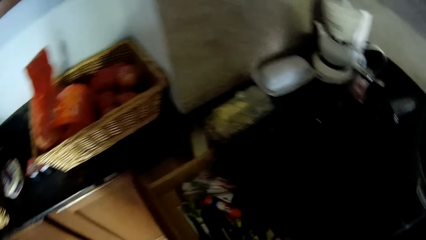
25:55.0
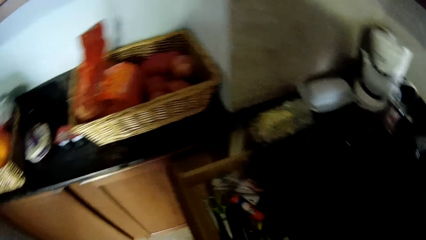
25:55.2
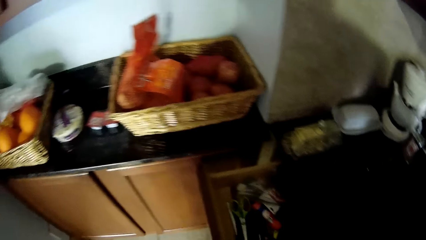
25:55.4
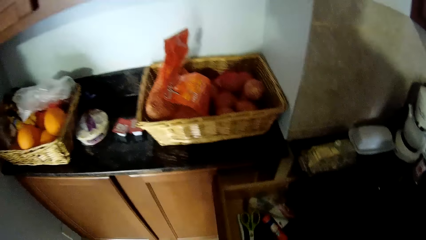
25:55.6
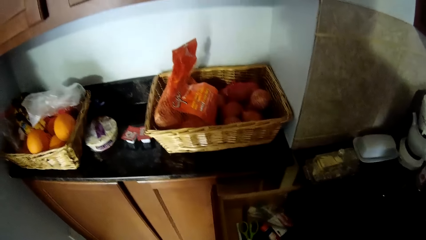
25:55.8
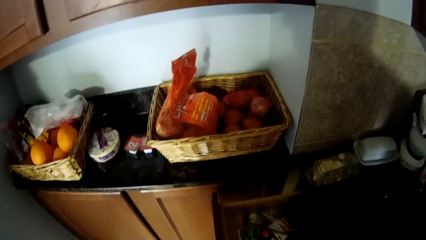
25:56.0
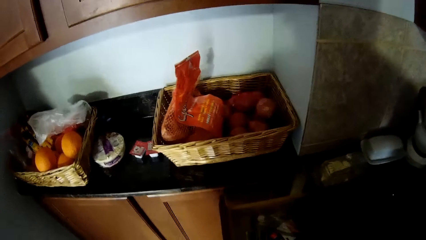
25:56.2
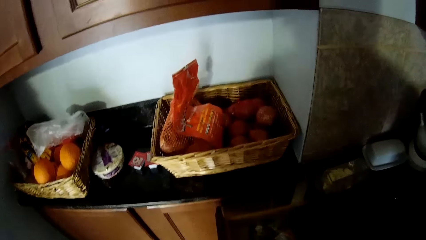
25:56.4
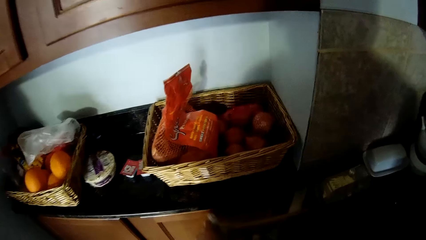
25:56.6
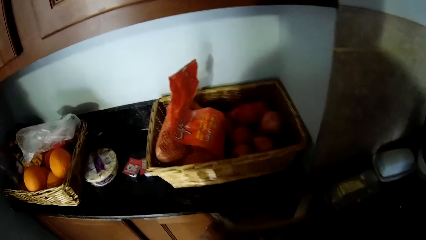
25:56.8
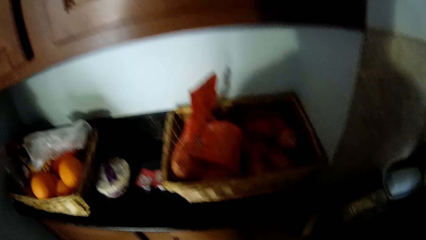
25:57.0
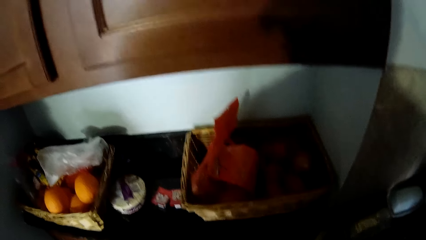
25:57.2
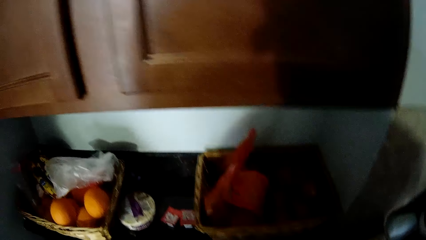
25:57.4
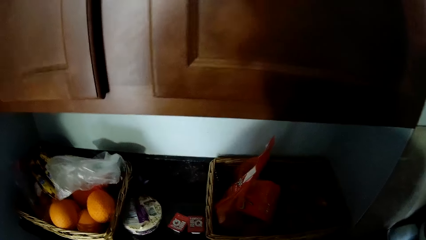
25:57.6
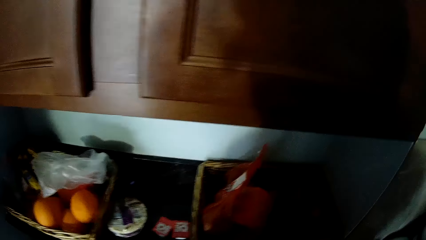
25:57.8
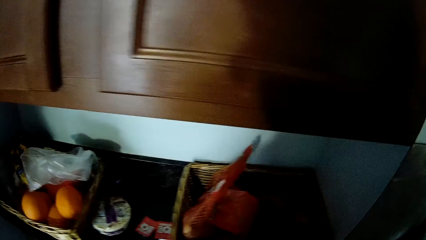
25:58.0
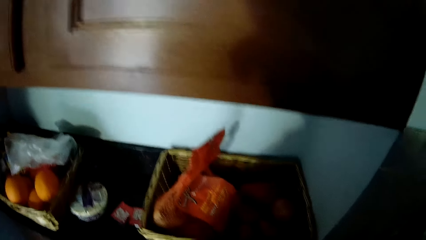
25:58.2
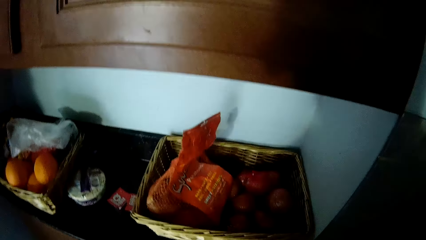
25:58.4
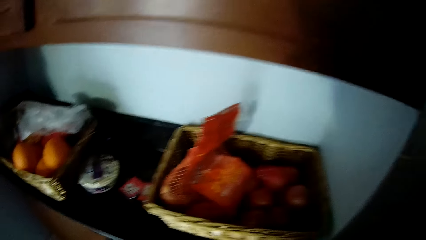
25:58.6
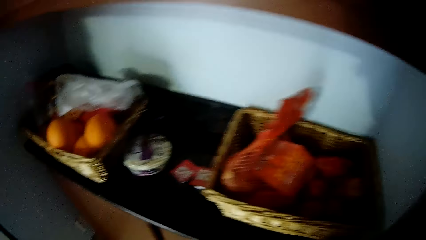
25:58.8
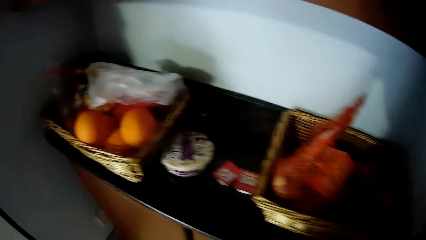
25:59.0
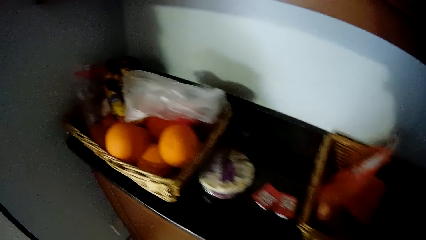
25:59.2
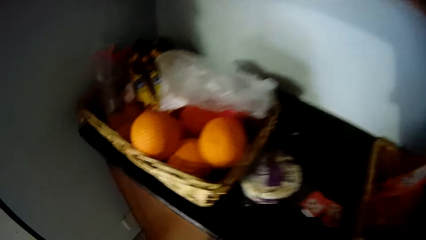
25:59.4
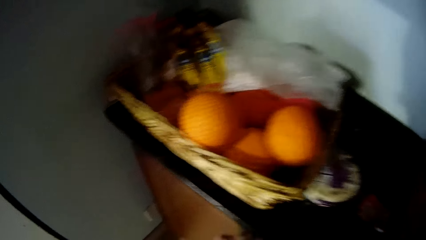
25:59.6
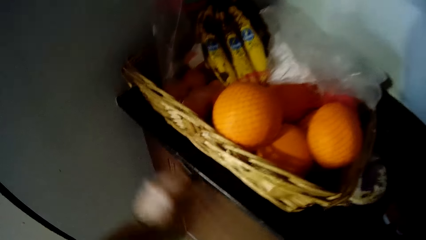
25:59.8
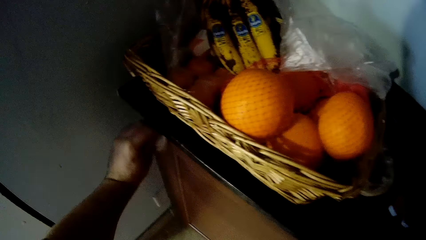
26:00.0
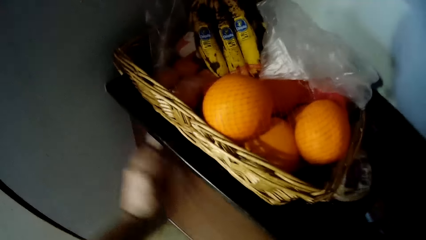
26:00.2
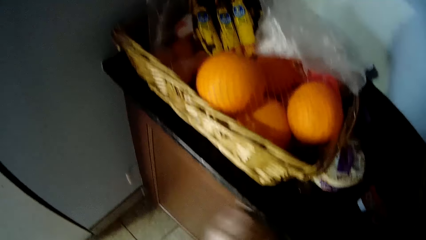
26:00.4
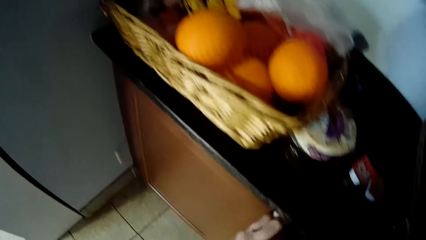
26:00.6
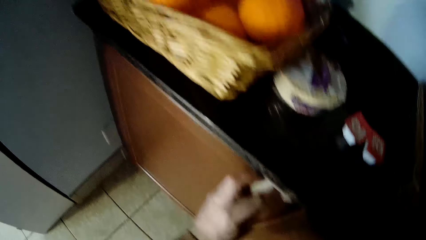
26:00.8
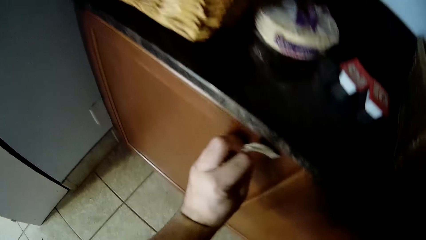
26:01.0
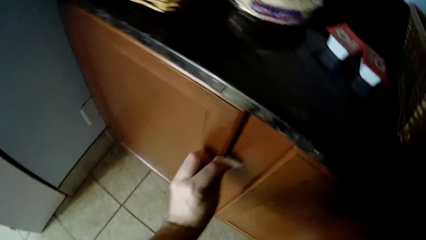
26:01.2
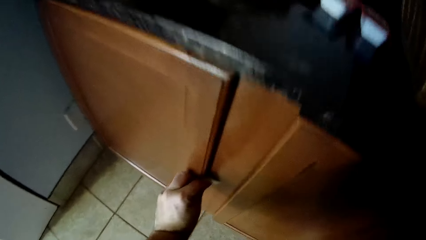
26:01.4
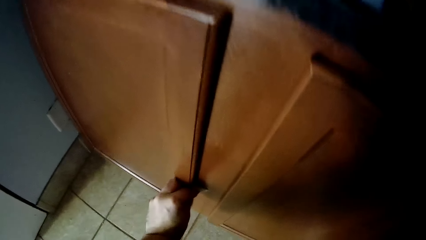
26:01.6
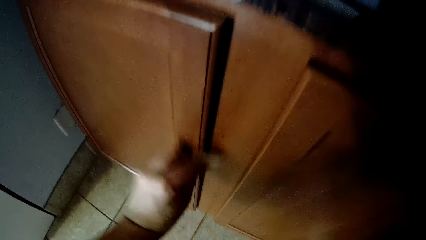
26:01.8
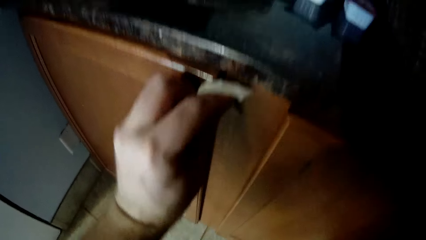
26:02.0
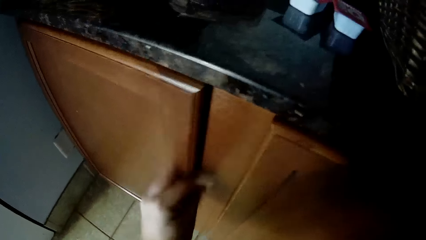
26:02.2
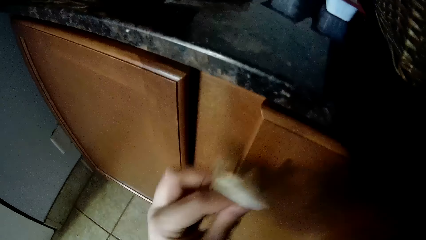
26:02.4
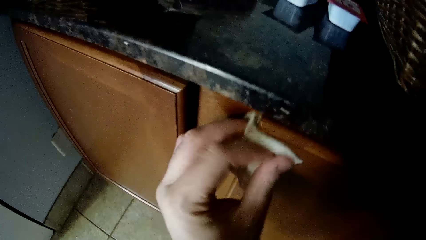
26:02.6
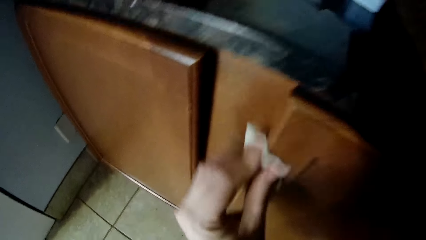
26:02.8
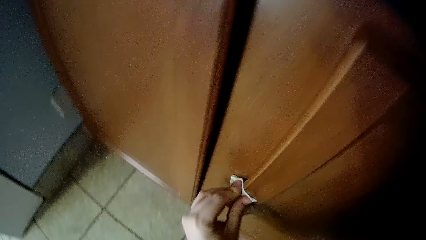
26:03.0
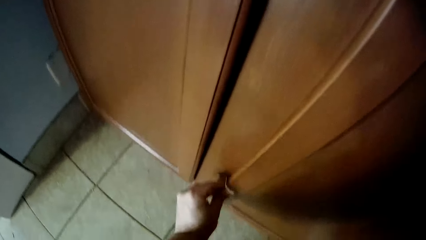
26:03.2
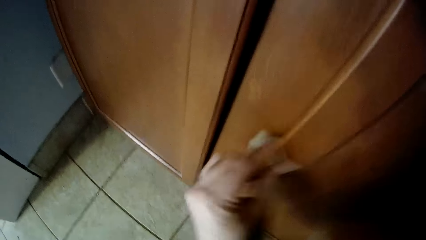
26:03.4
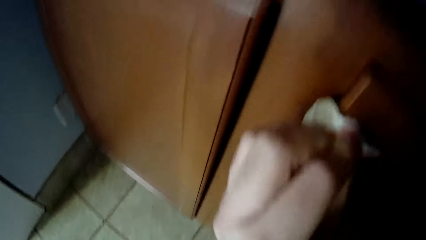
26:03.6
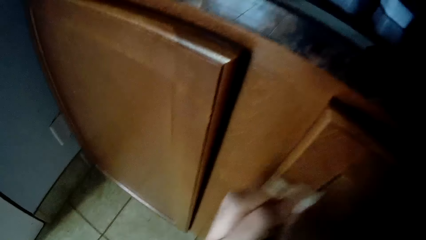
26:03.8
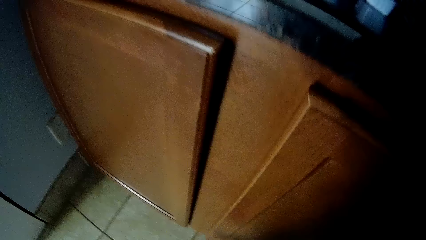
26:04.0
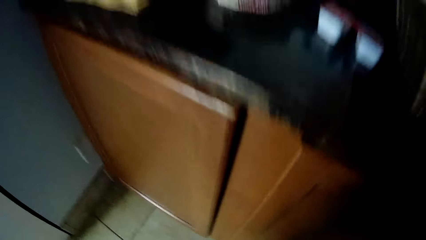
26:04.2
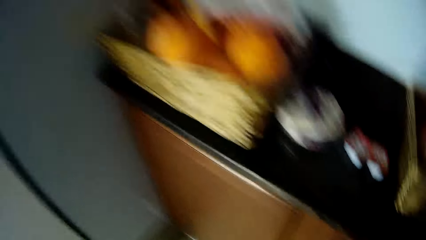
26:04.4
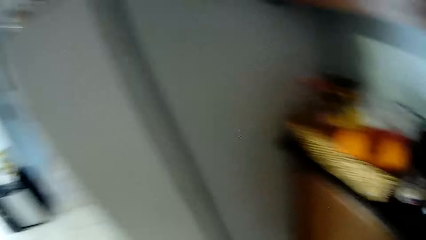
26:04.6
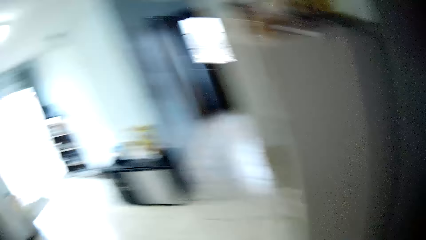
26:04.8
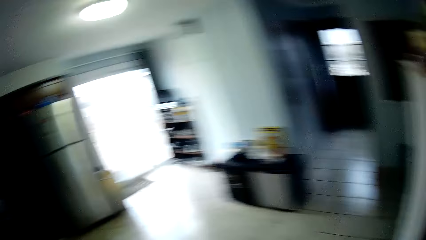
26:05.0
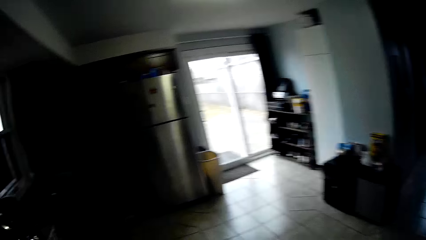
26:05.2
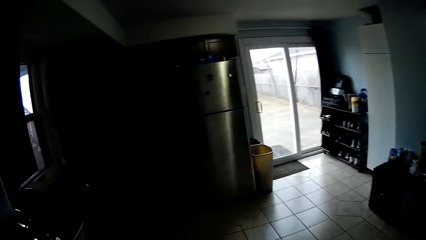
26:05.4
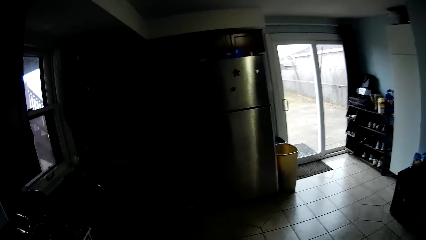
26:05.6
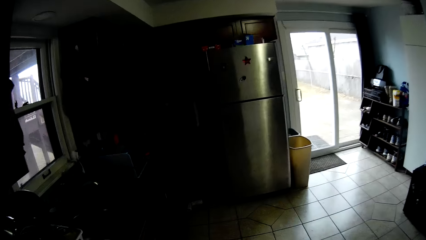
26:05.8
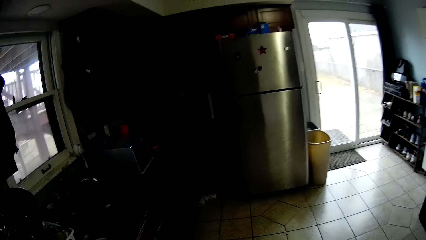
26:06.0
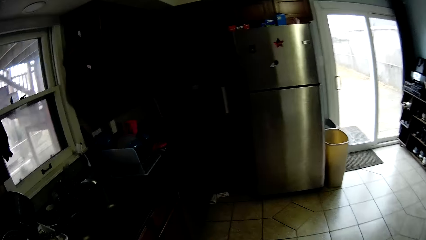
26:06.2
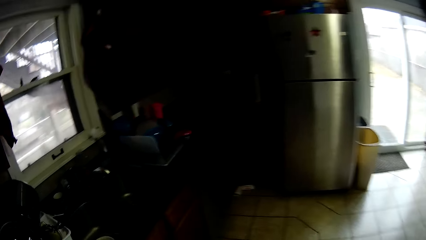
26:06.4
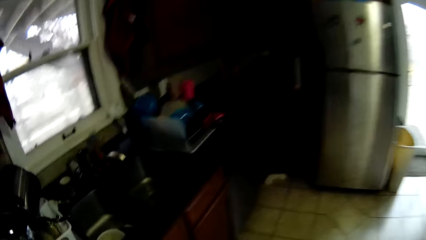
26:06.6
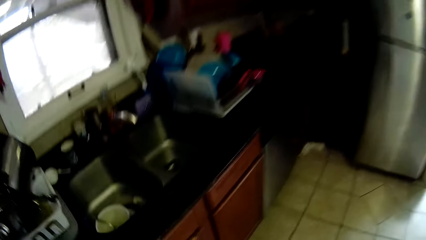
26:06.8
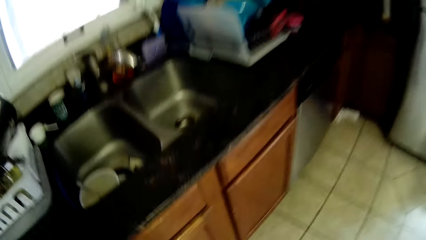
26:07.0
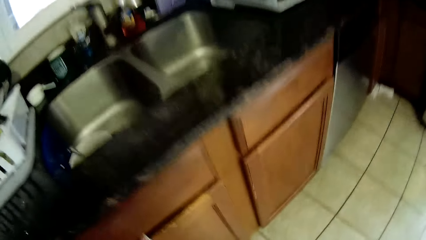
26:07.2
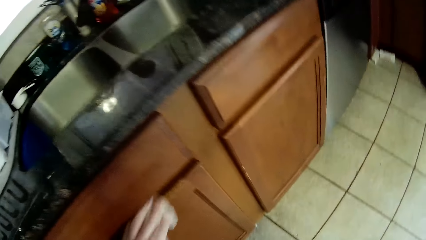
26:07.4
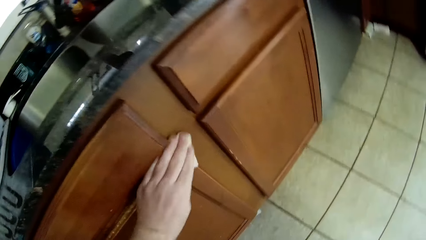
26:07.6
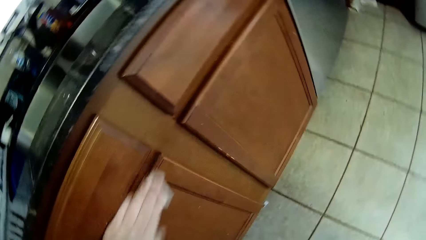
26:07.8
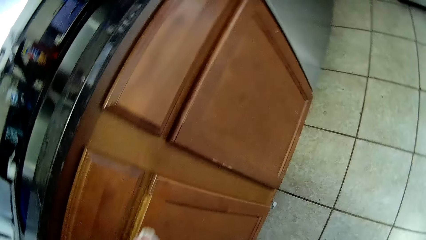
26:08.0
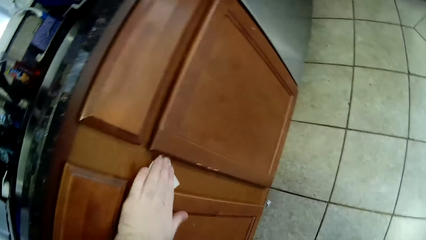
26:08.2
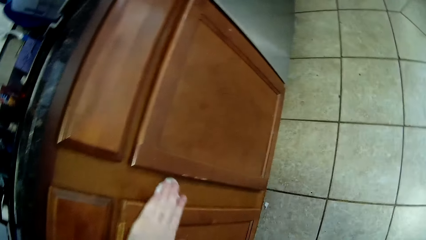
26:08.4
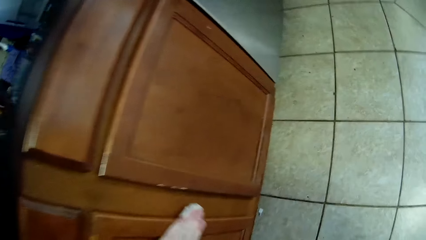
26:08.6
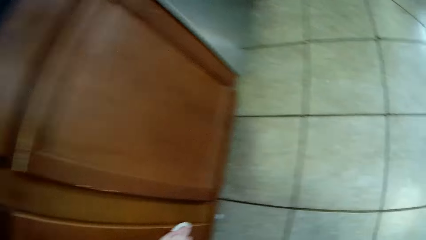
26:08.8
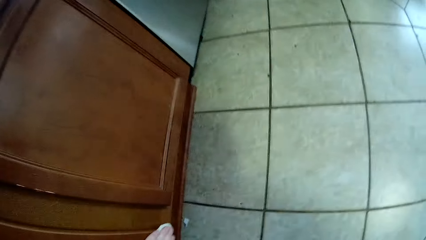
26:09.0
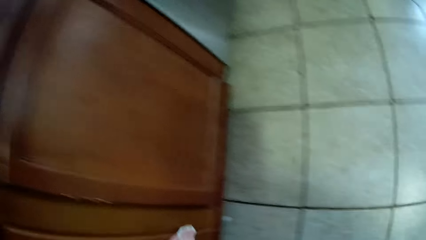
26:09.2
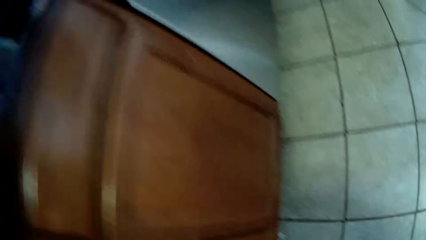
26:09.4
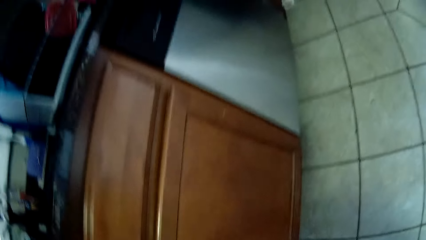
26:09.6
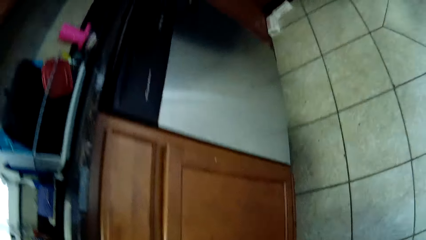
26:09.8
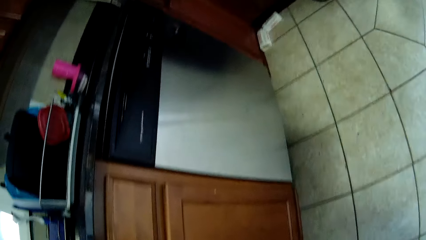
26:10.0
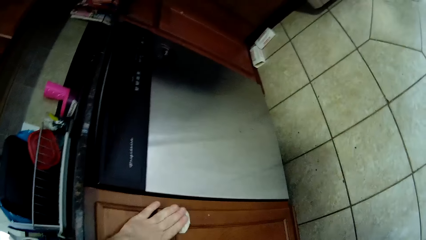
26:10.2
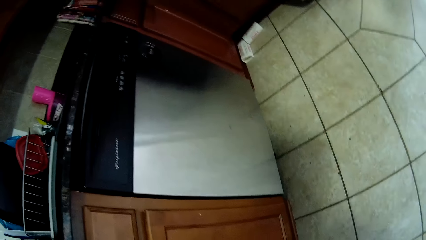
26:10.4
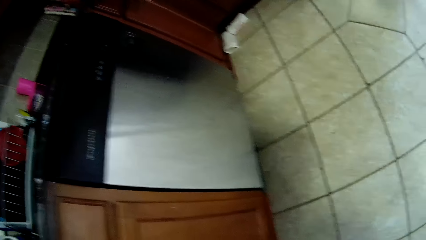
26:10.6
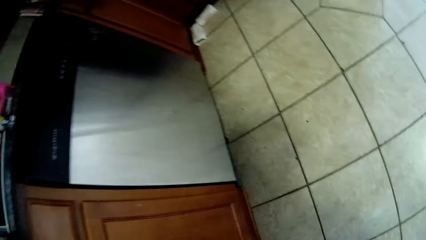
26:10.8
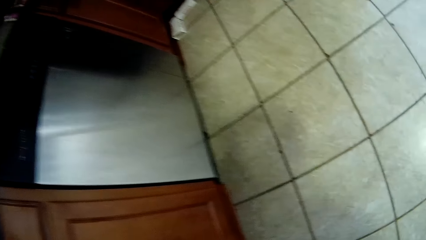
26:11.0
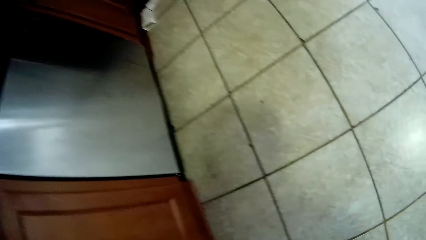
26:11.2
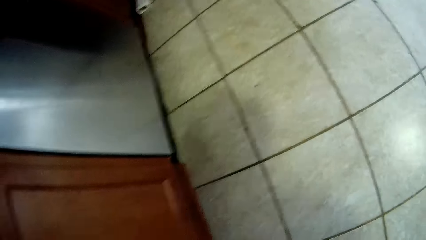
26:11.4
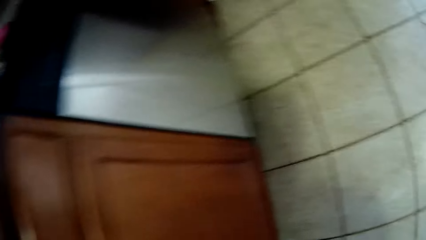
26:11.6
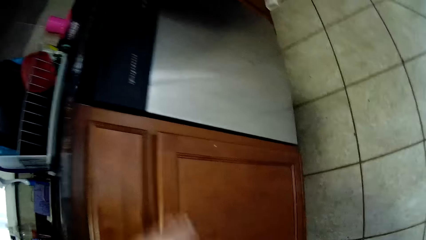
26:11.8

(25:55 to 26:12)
The camera wearer looks around the drawers. They open a drawer. They wipe the cabinets. They look around. They walk around the house. They wipe the cabinet.
